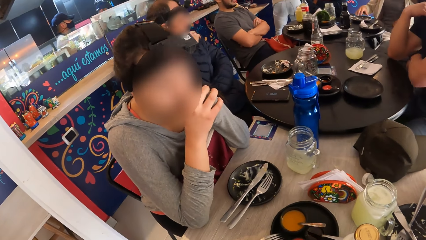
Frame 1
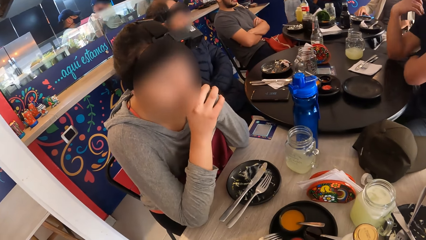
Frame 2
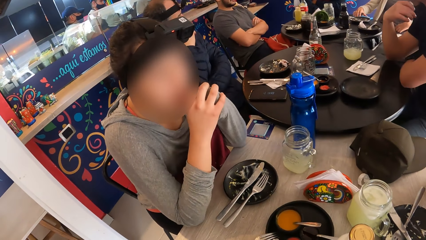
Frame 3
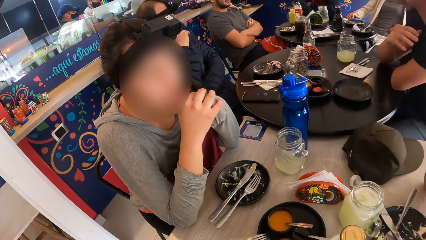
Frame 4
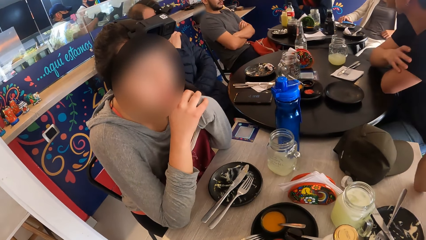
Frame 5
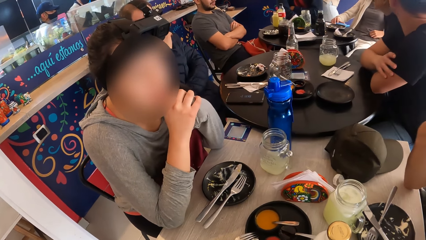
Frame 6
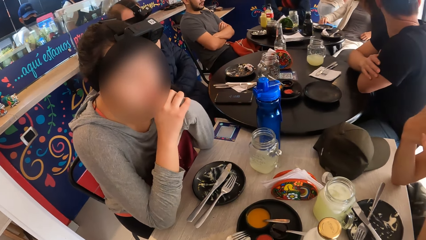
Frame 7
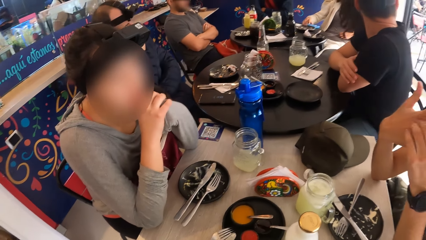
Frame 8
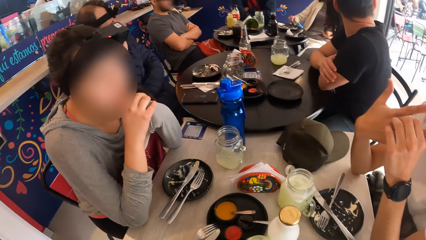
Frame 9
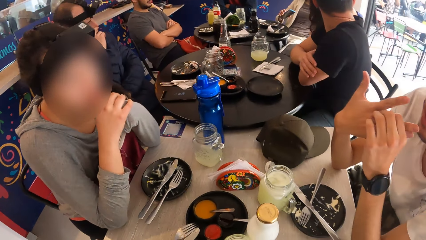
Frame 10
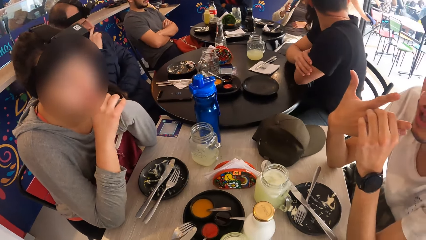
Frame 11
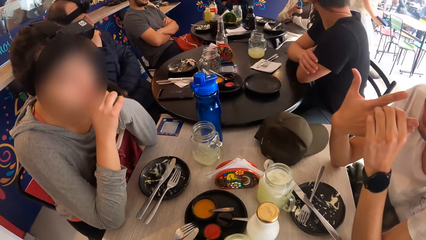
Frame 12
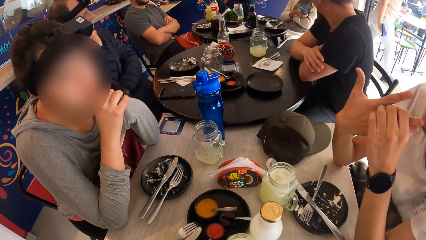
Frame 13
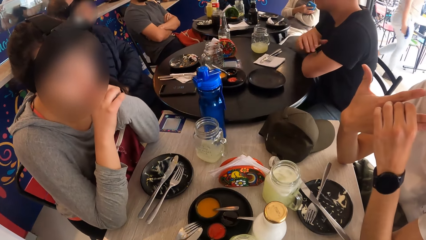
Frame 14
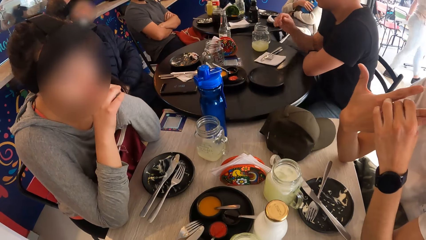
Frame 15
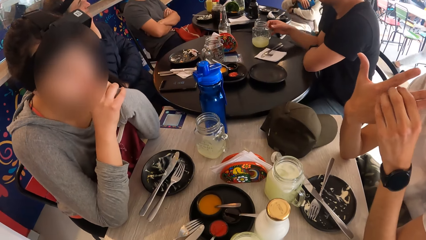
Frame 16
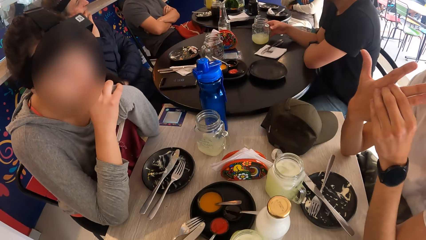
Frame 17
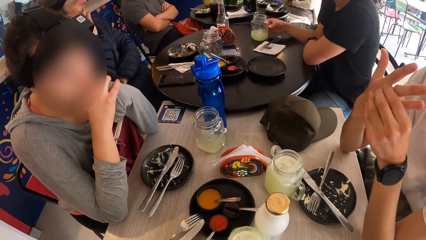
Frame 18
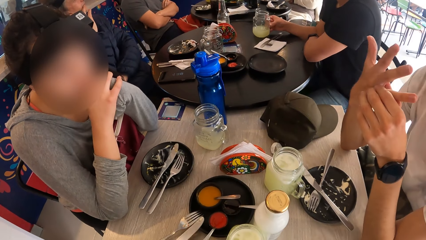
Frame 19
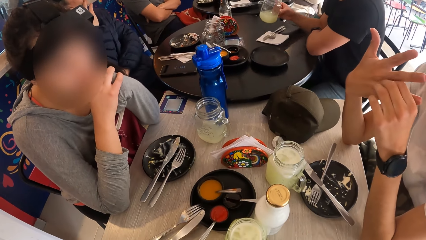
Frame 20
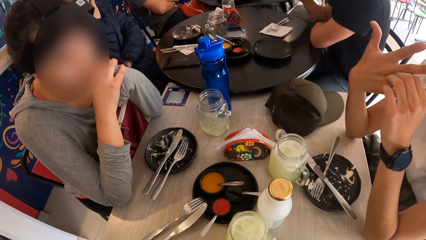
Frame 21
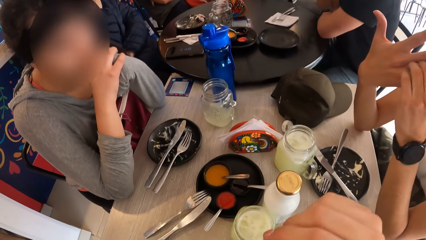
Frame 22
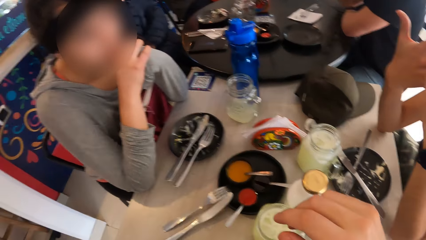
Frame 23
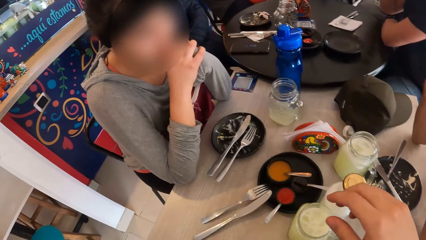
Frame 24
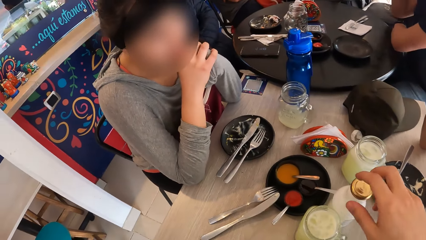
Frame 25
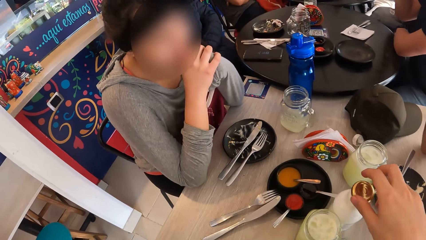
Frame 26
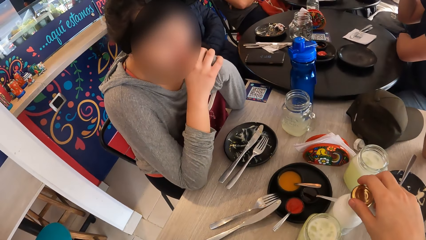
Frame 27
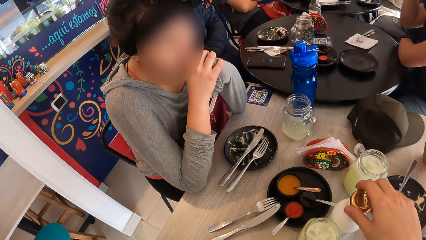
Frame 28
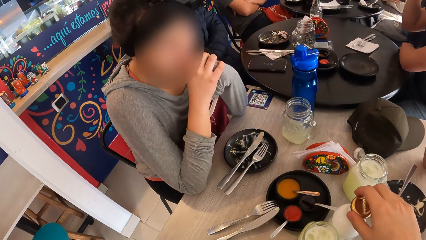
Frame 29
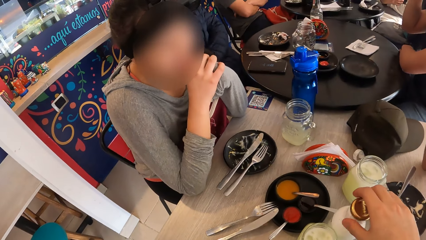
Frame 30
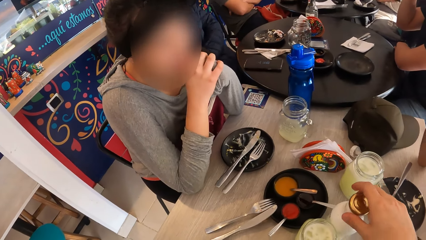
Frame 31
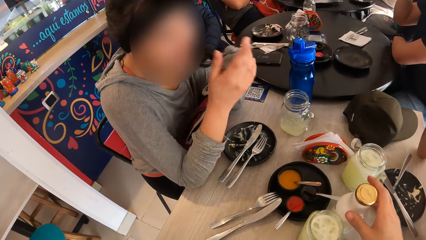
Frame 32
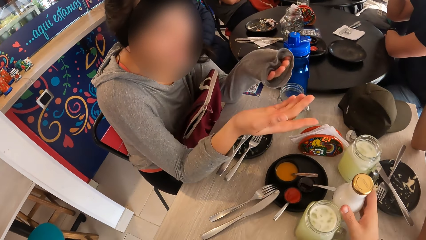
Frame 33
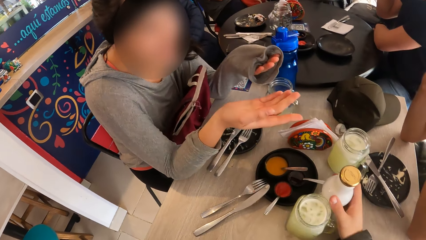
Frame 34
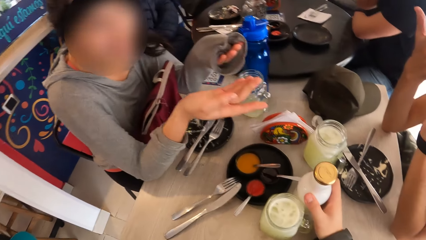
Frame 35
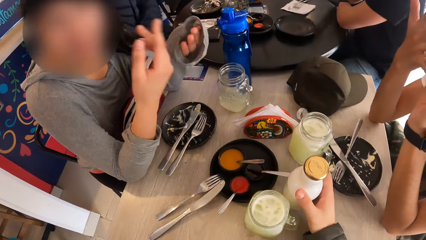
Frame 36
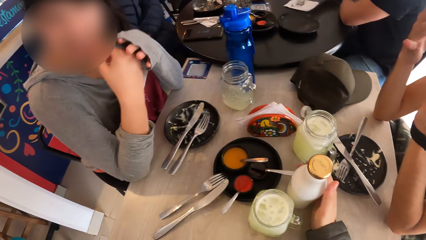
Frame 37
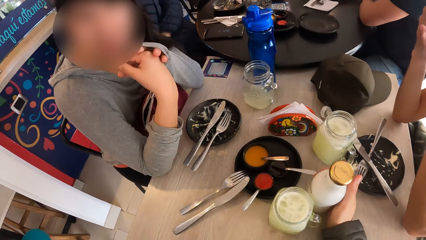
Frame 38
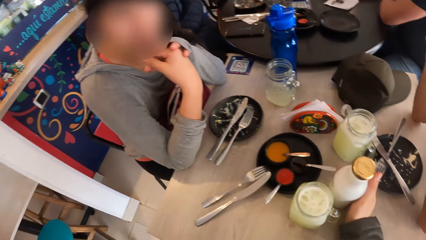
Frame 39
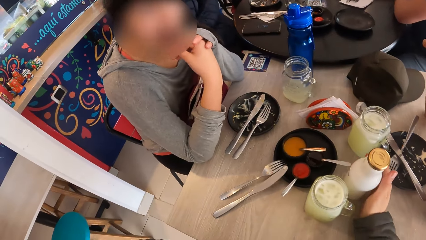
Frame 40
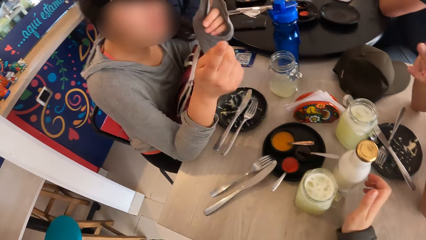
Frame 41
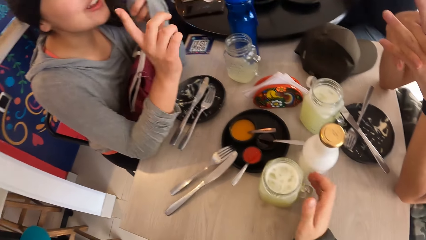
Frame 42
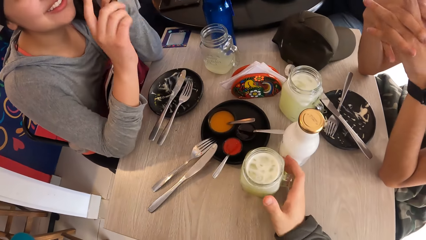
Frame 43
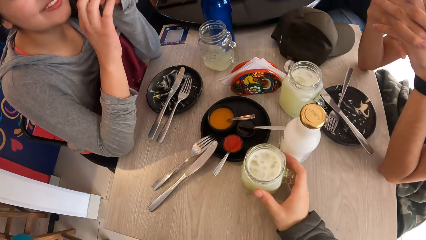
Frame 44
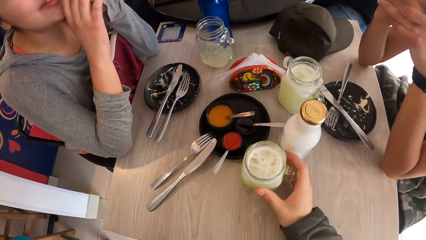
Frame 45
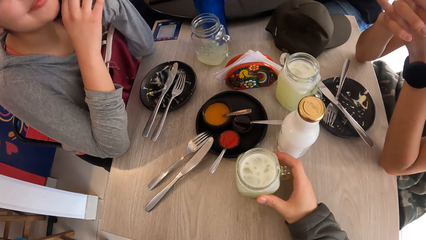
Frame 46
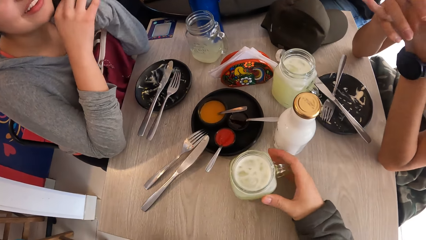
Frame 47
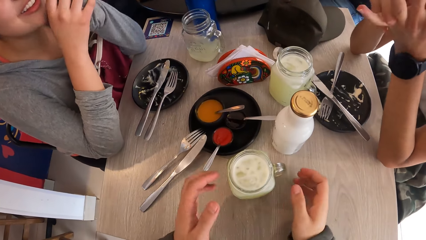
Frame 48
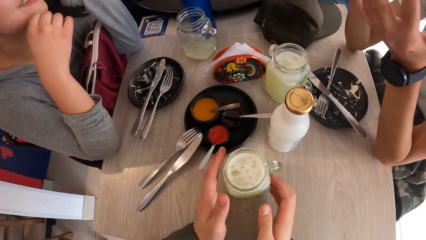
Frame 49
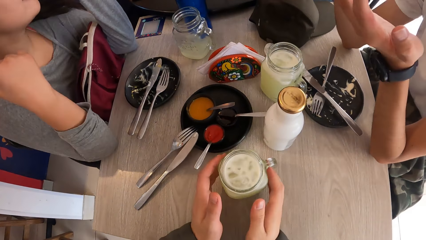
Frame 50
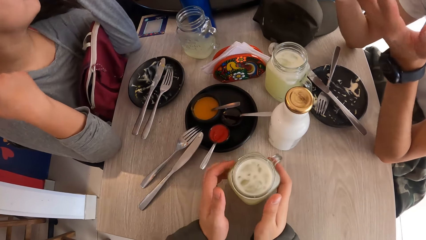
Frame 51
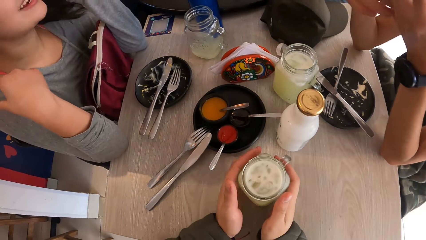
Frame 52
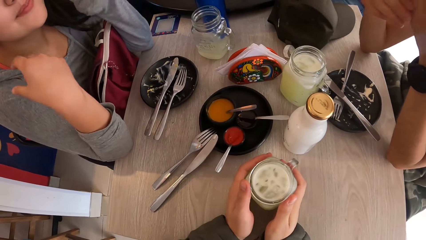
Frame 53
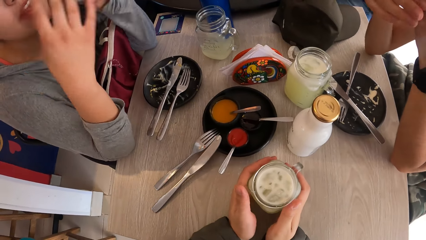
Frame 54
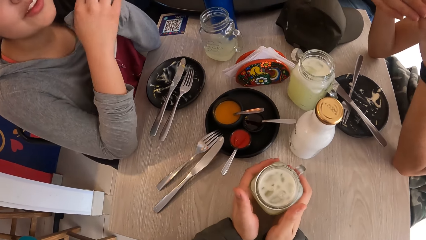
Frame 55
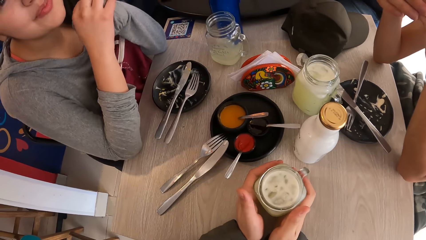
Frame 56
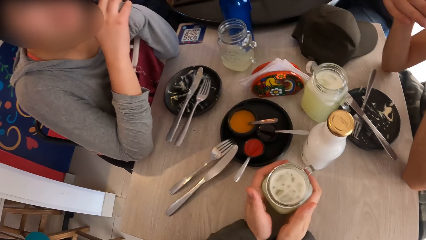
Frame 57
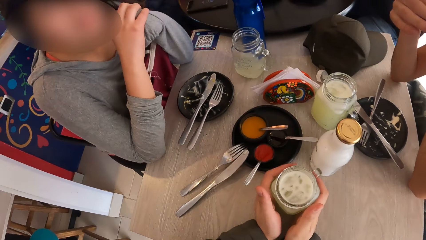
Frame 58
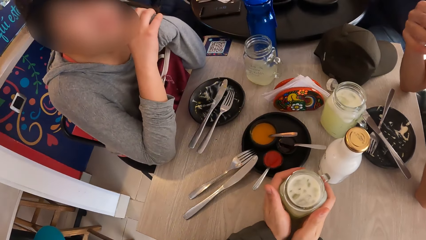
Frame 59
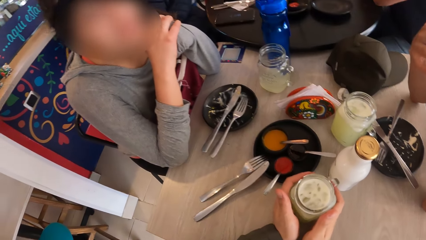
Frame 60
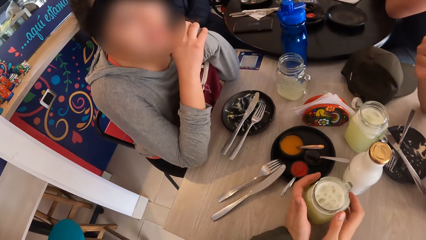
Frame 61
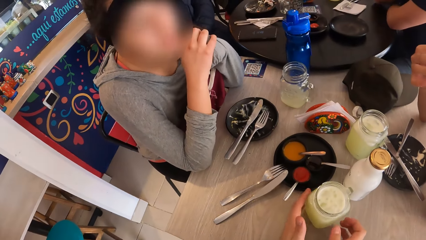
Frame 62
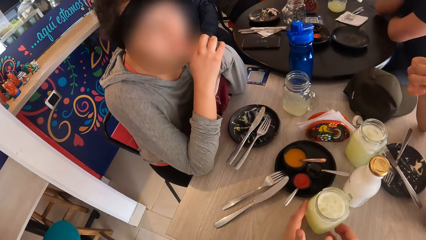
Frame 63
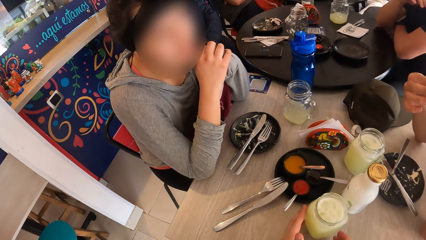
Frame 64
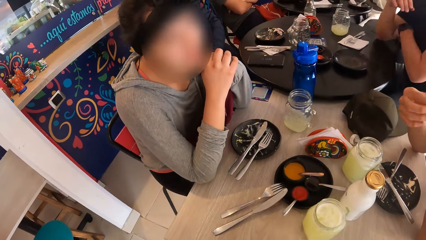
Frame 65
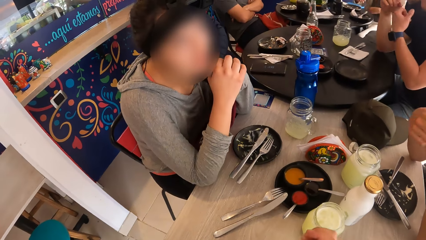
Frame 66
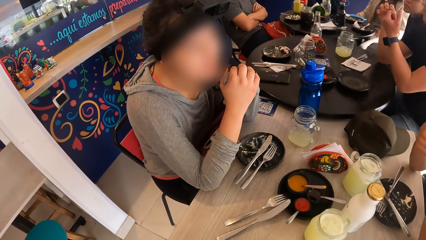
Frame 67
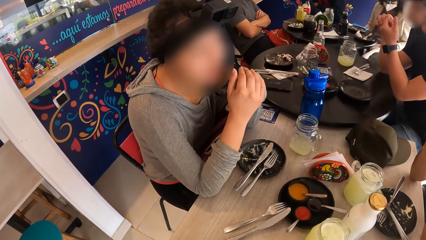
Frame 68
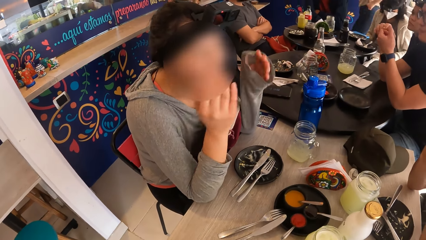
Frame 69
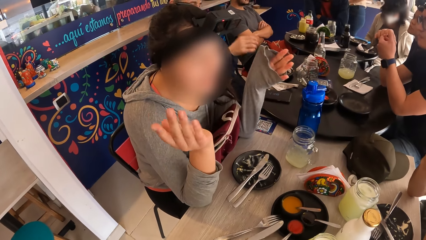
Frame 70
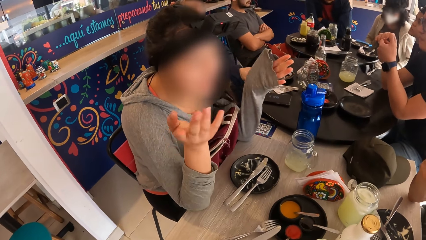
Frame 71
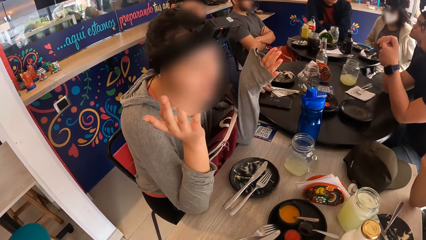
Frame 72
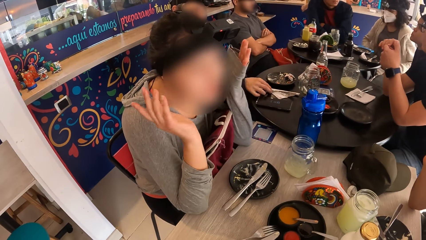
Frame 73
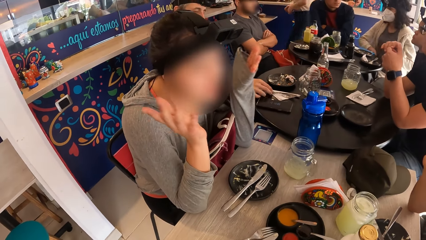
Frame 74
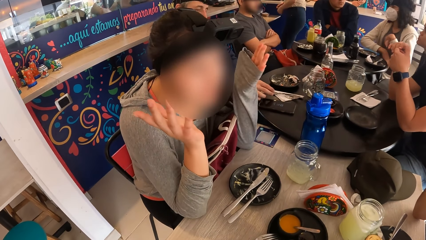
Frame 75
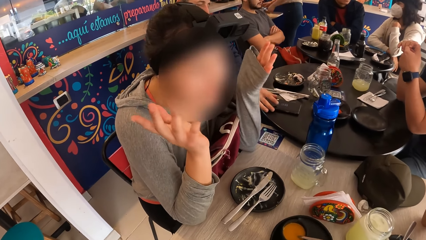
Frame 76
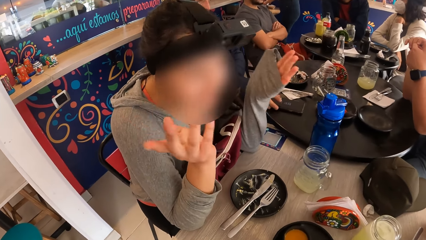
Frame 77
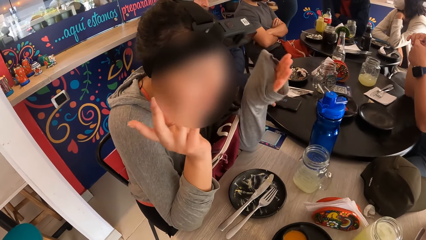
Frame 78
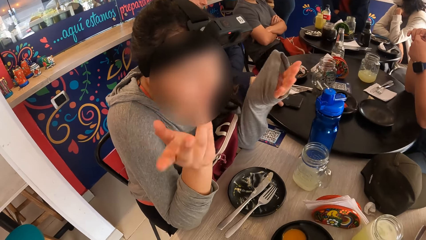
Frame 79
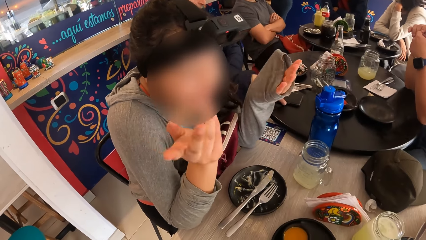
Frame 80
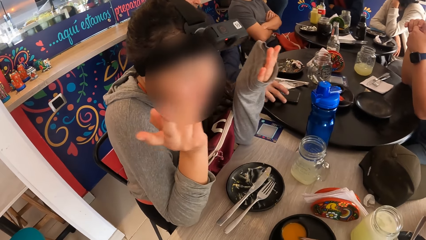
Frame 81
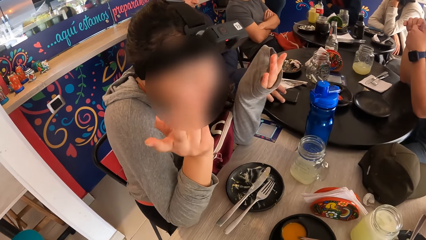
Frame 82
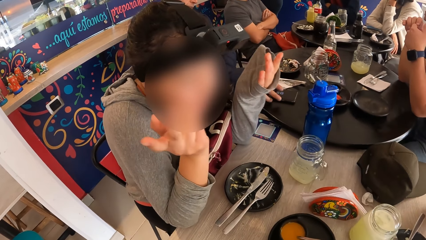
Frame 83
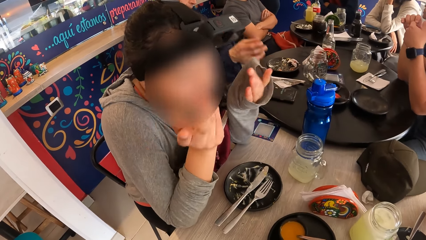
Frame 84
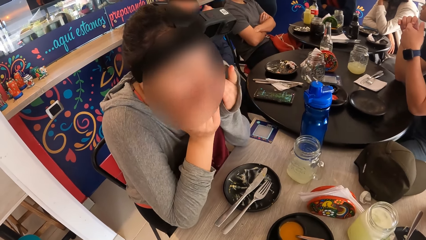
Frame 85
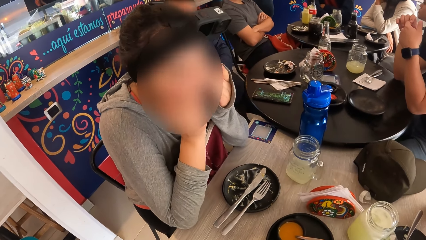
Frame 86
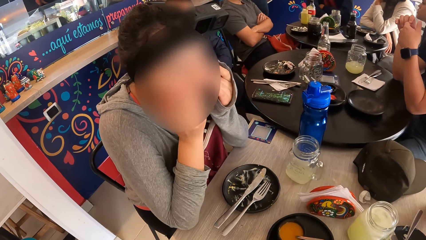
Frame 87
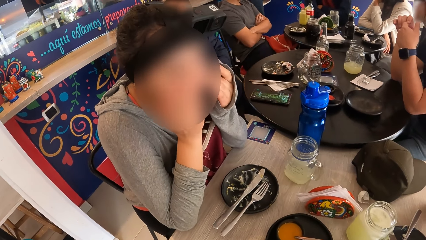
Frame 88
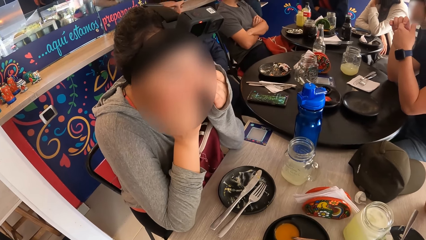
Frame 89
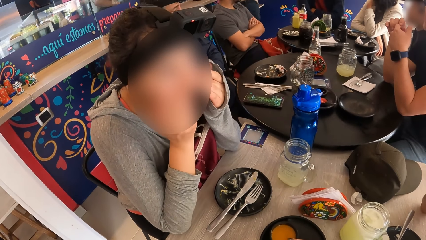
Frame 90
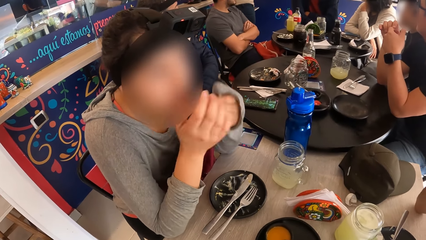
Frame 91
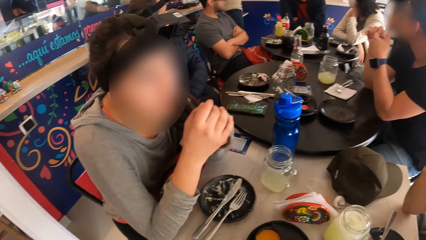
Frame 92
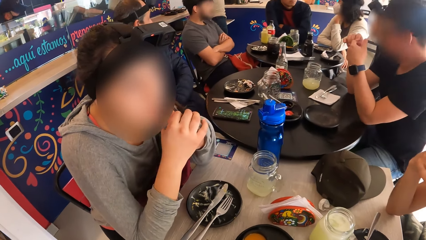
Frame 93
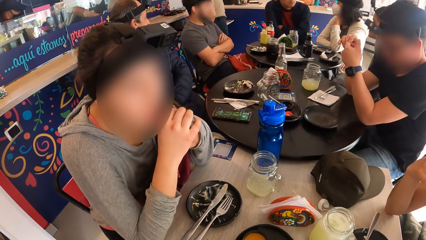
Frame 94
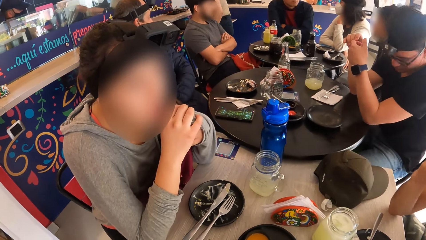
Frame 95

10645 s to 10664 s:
A woman picks up a cellphone on a table with her right hand. A man picks up the cup on the table with his right hand and drinks from the cup in his right hand. The camera wearer touches a bottle on the table with his right hand. He holds the bottle on the table. He moves the bottle on the table with his right hand. He moves the cup on the table with his right hand. He holds a glass with both hands. He moves the cup on the table with both hands. Another man touches cutlery on the table with his right hand. The other man touches the cellphone on the table with his right hand. Another woman touches her face with both hands.
